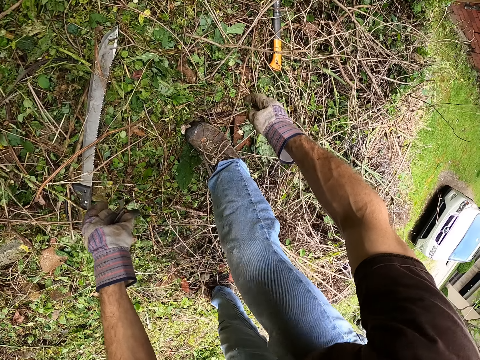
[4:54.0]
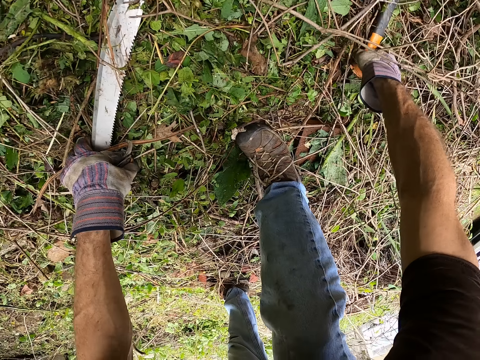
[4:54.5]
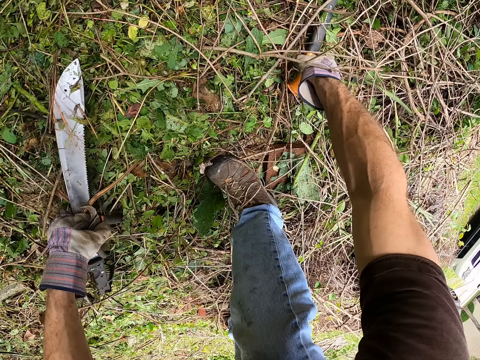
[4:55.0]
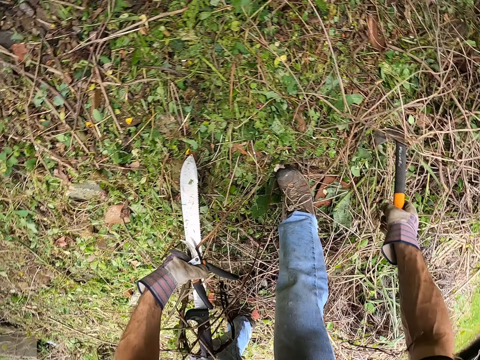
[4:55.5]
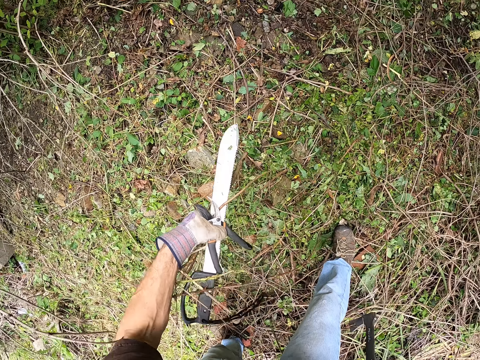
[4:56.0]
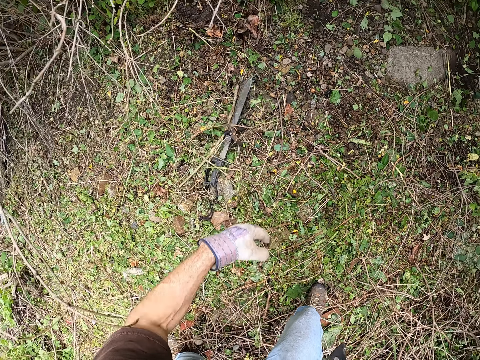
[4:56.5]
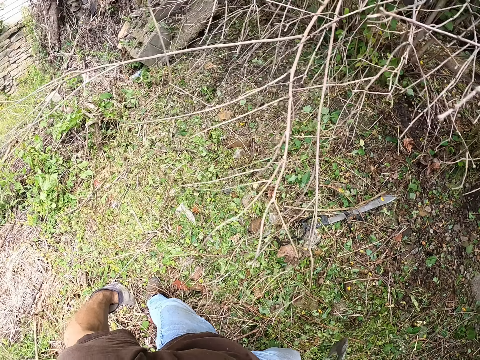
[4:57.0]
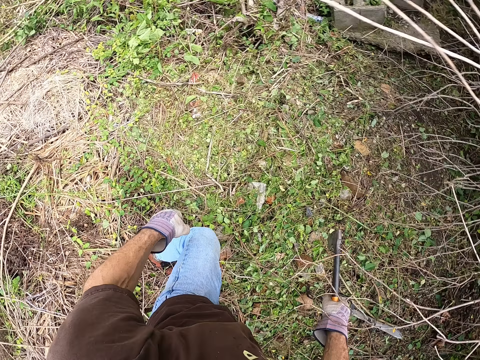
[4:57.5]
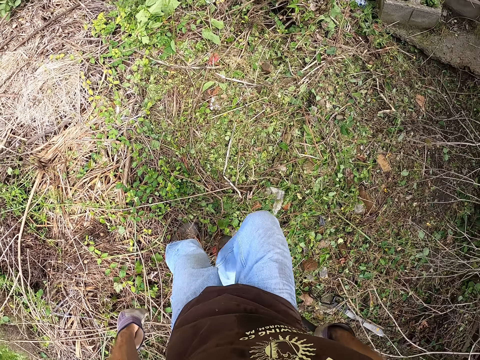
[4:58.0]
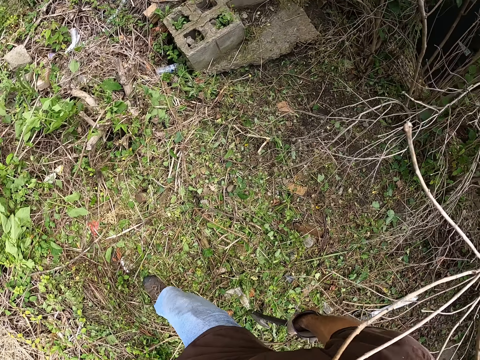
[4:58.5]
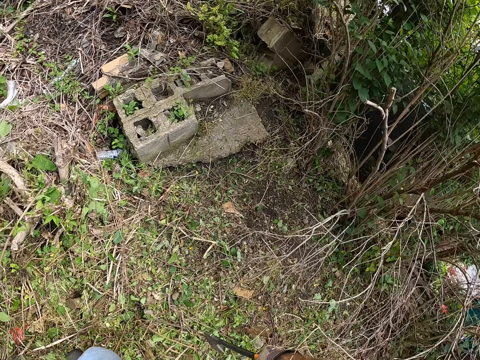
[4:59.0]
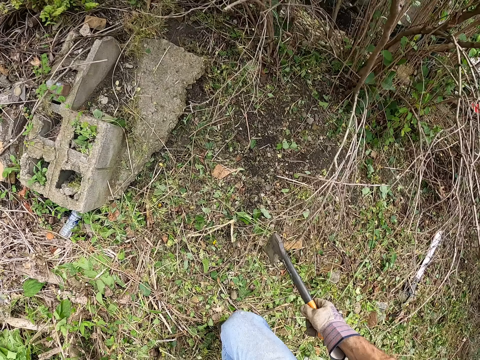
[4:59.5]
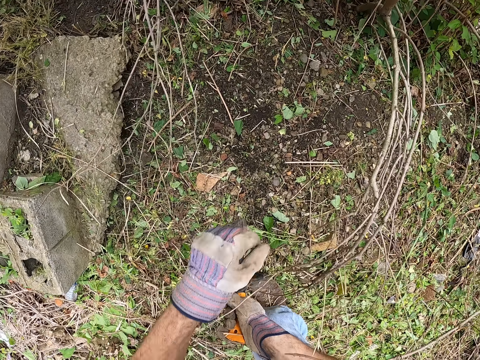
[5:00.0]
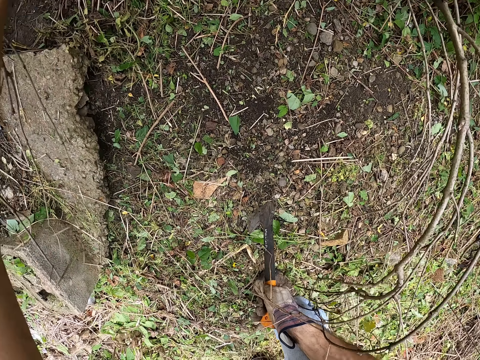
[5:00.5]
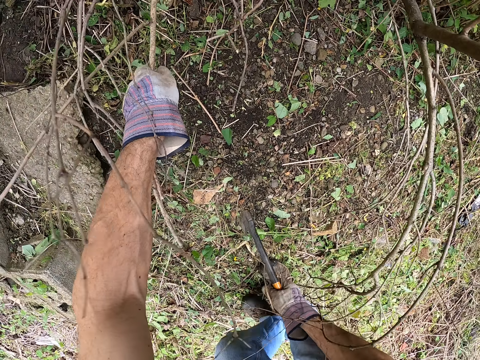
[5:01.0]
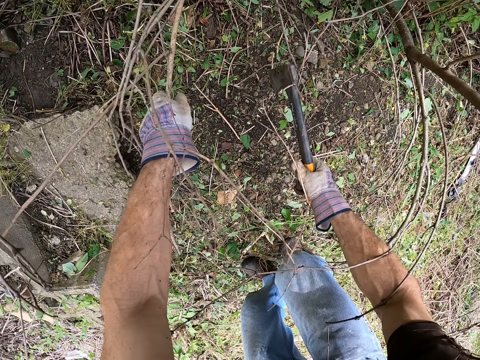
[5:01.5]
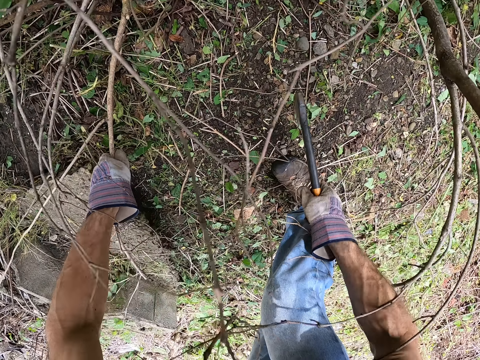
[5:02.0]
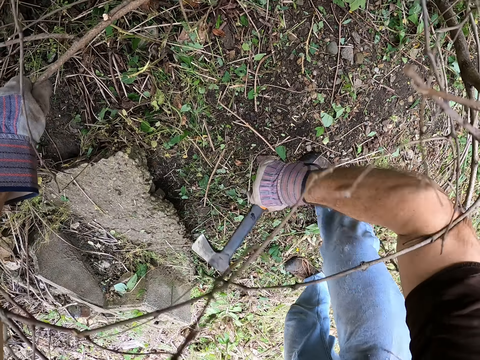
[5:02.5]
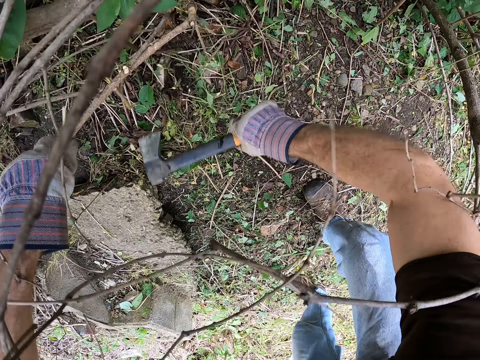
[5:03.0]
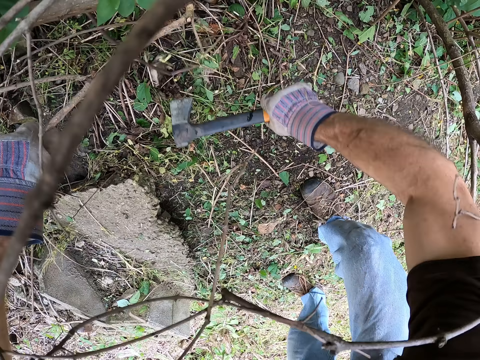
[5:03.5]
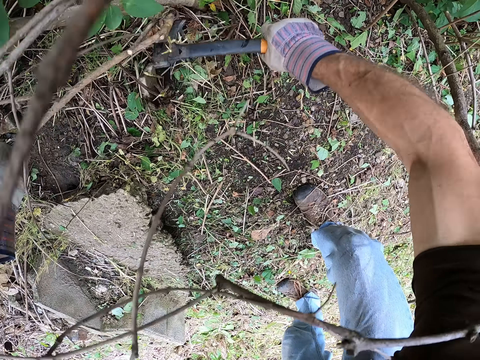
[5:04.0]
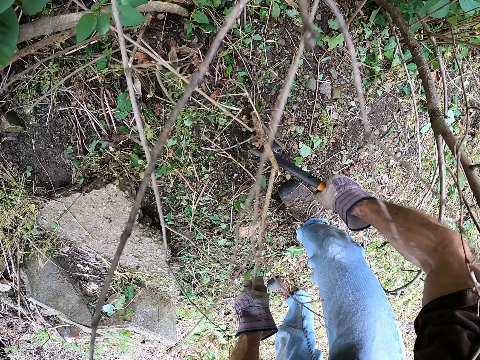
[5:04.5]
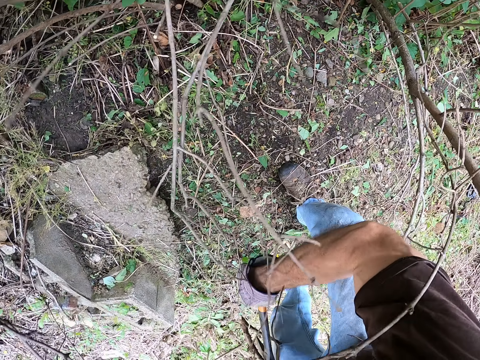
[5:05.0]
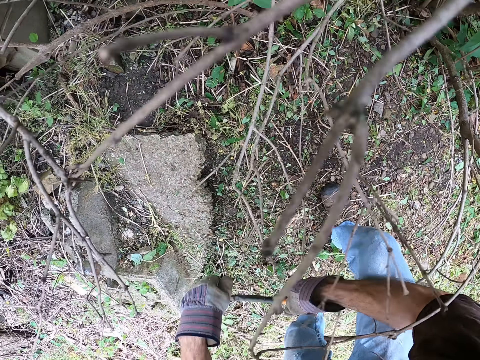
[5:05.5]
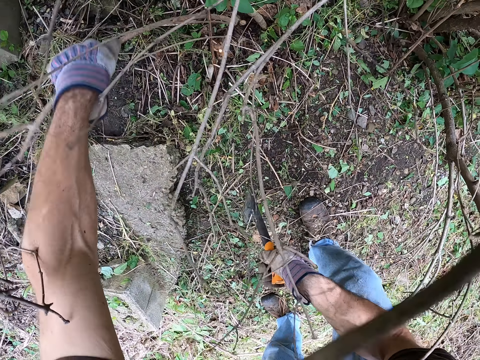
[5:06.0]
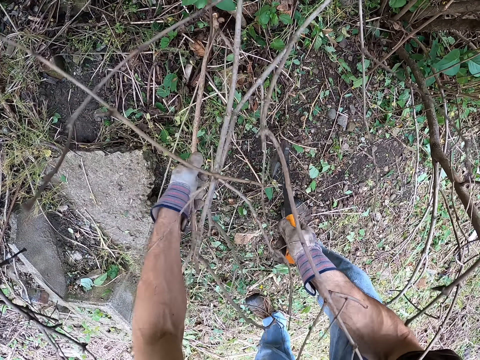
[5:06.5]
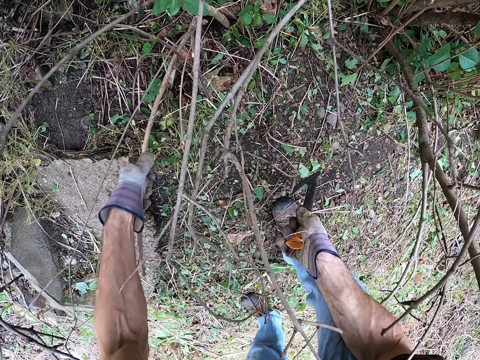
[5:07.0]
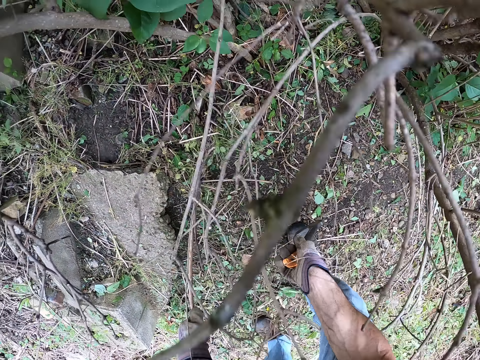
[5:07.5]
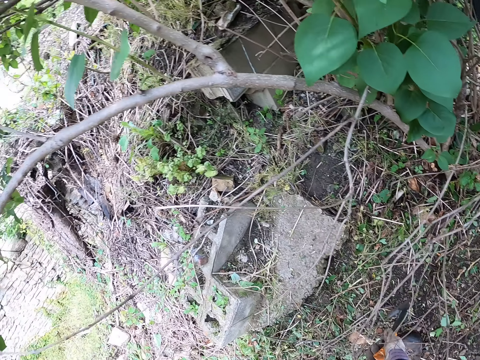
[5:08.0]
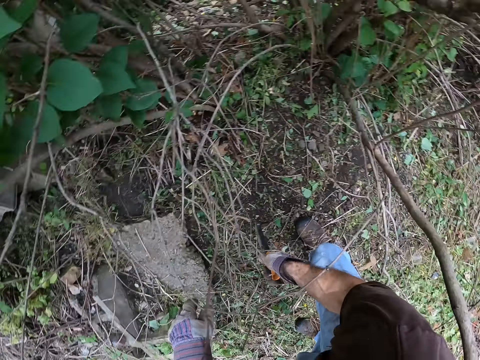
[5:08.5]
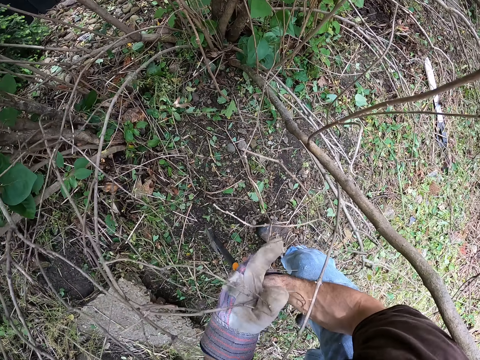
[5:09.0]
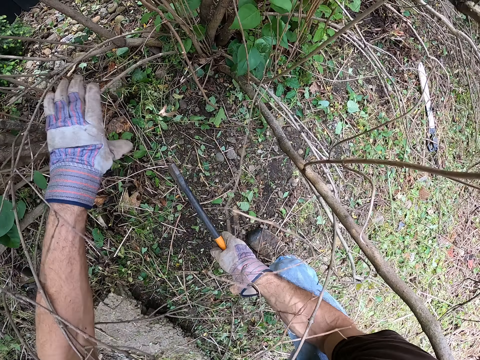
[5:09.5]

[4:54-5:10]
The camera wearer picked a machete on the floor with his left hand. He picked an axe or hatchet on the floor with his right hand. He drops the machete and the plier on the floor with his left hand. He carries the hatchet towards the vegetation. He holds a dried branch stick or plant with his left hand. He cuts the dried branch with the axe in his right hand. He removes the plant. He holds a second dried branch stick with his left hand. He pulls the plant. He cuts the second dried branch with his left hand. He throws the plant away.

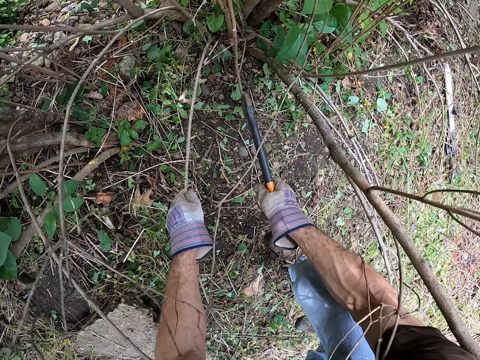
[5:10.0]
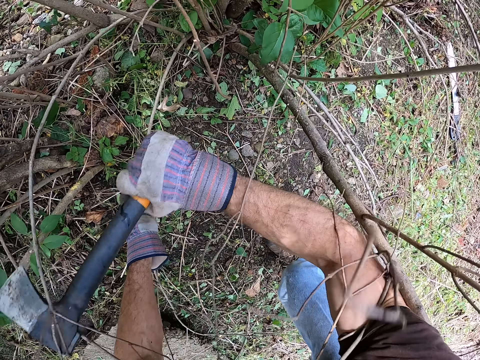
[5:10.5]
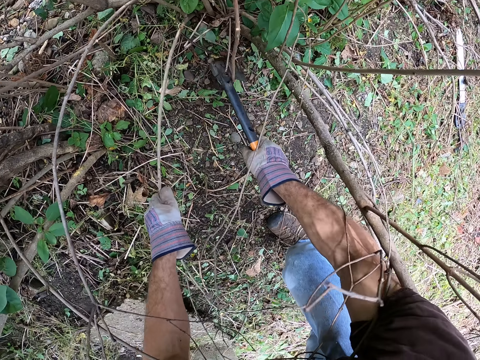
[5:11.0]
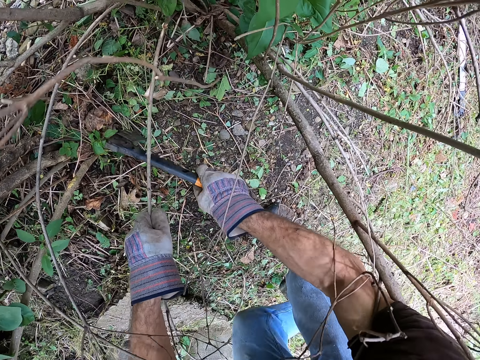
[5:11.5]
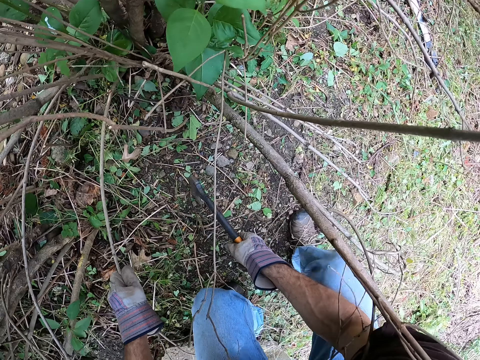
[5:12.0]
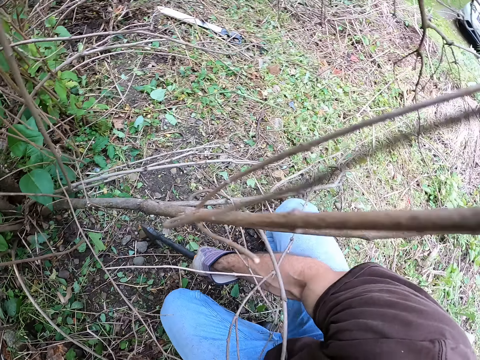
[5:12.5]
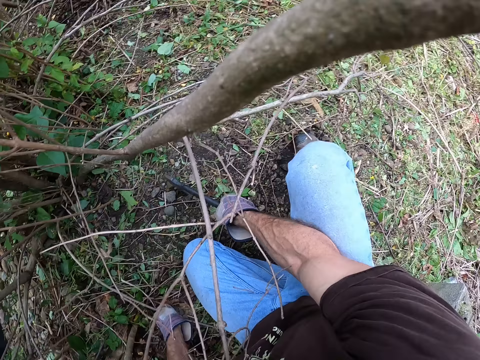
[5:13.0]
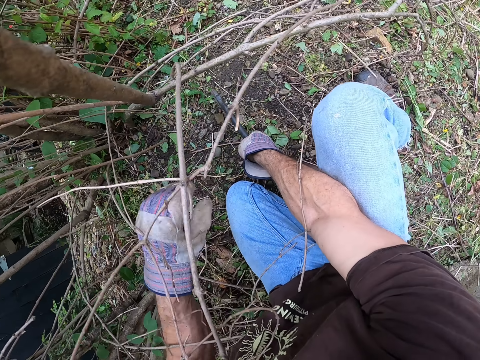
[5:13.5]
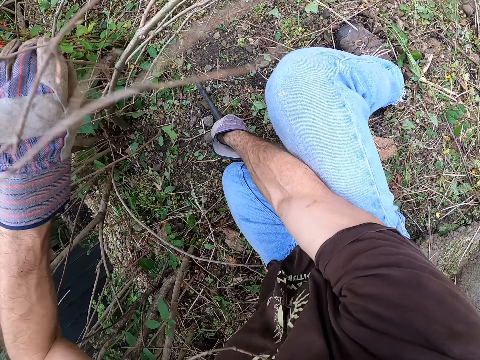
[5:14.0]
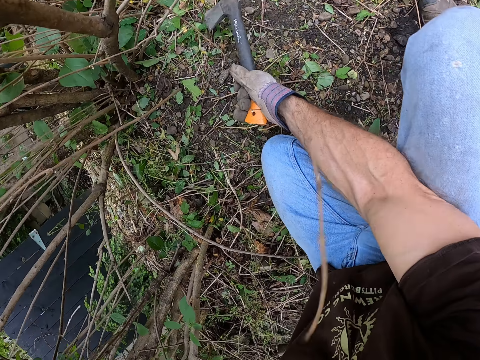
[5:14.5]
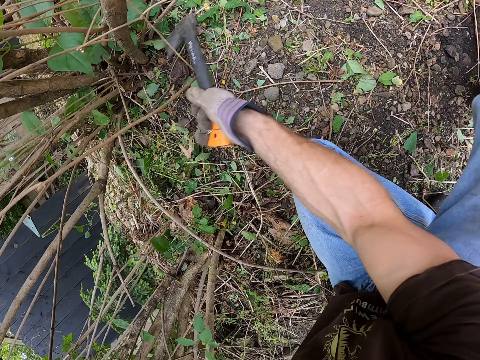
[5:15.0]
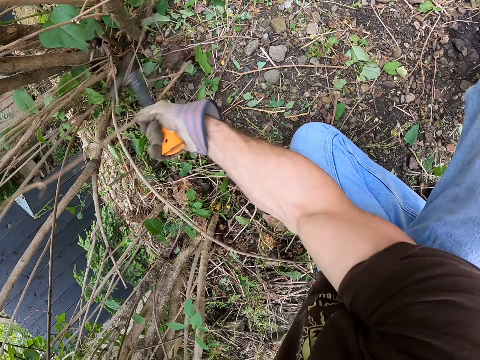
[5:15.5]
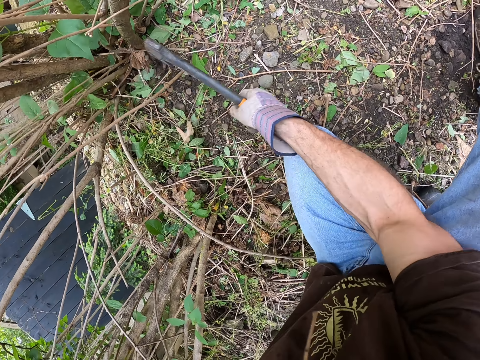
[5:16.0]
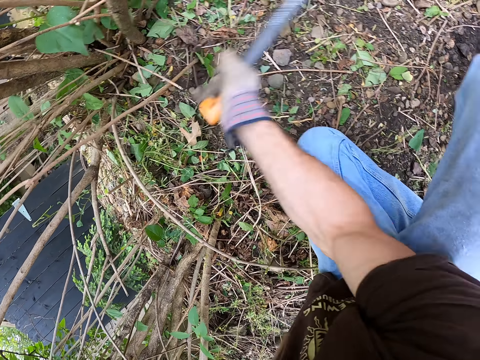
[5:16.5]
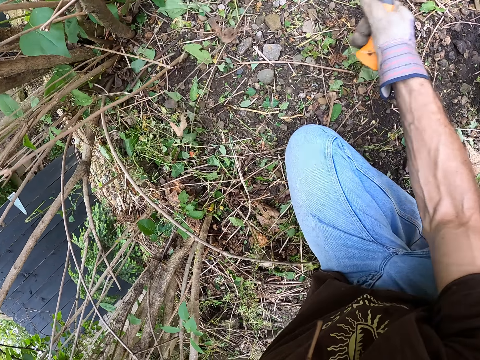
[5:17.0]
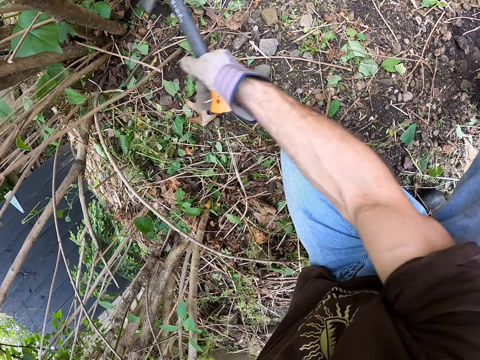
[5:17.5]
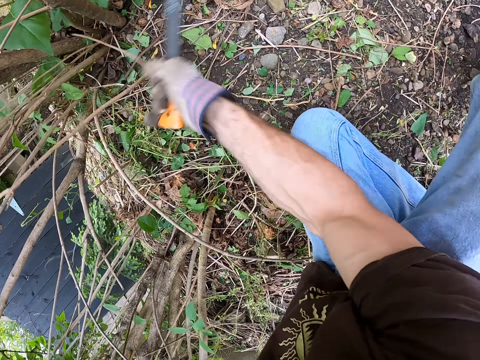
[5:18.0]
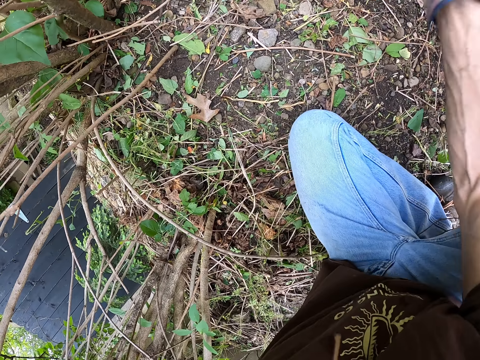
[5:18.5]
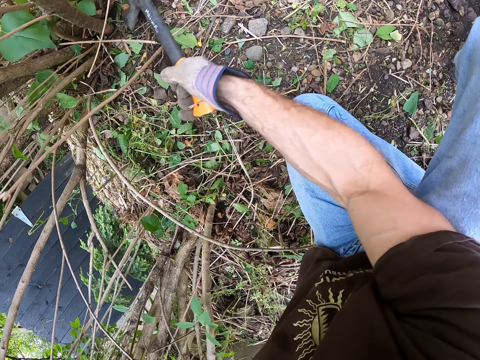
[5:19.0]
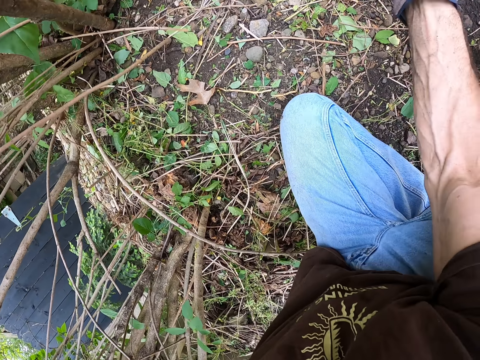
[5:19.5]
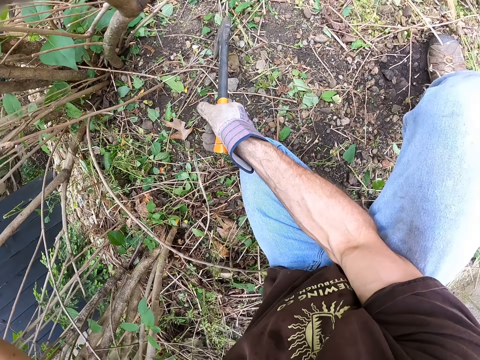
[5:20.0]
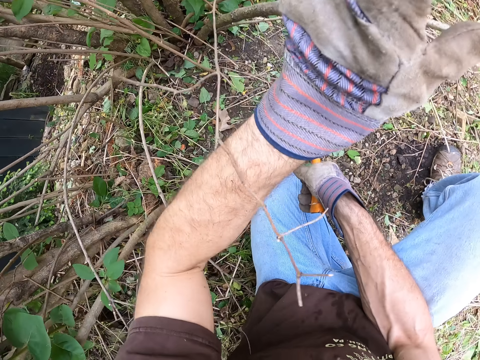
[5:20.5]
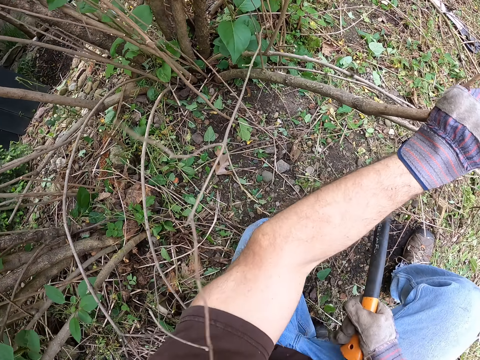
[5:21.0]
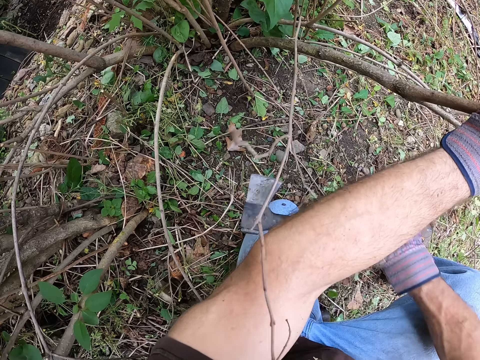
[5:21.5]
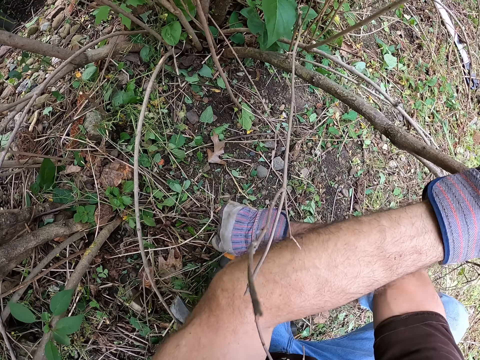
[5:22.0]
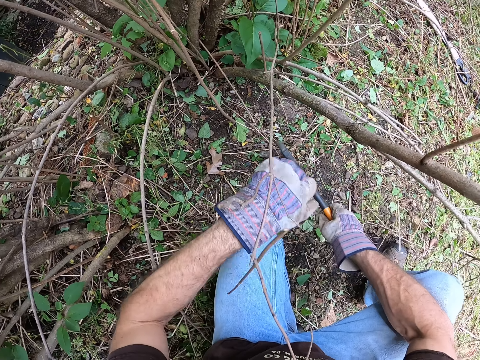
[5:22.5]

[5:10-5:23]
The camera wearer pulls the plant. He holds a third dried branch stick with his left hand. He cuts the third dried branch with the axe in his right hand. He moves to another plant. He holds a fourth dried branch stick with his left hand and cuts the fourth dried branch with the axe in his right hand. He bends the fourth dried branch stick with his left hand.
